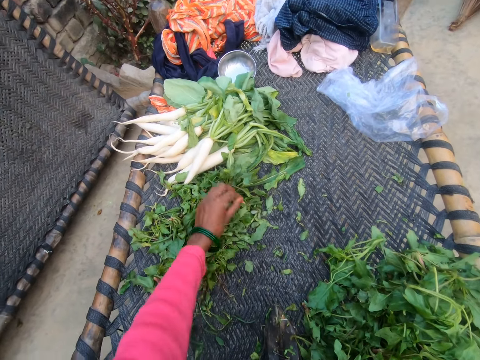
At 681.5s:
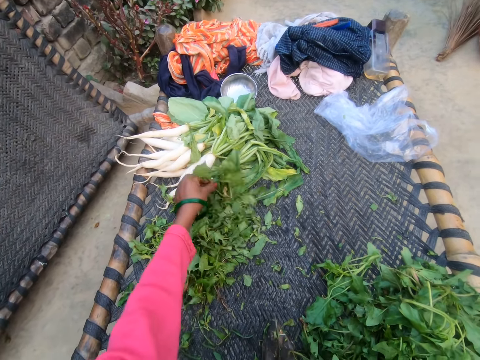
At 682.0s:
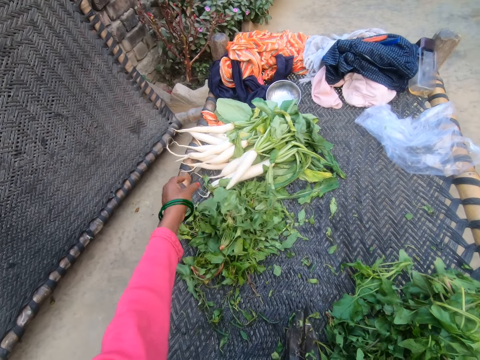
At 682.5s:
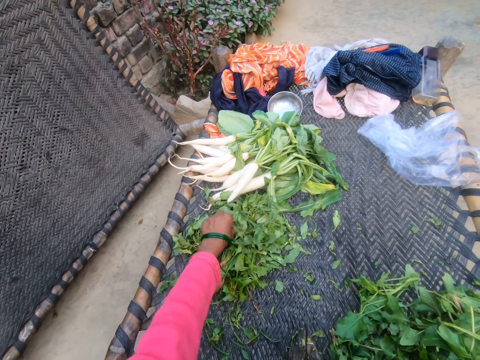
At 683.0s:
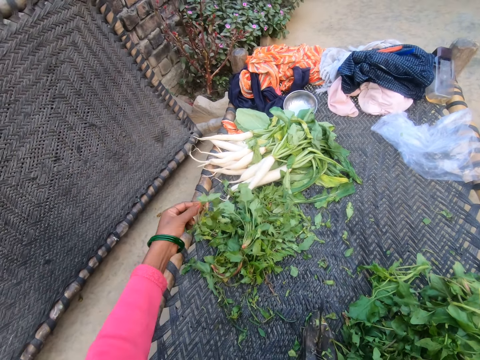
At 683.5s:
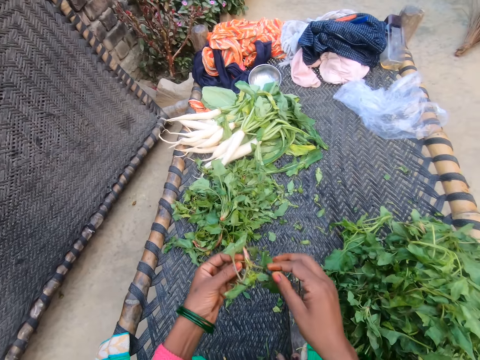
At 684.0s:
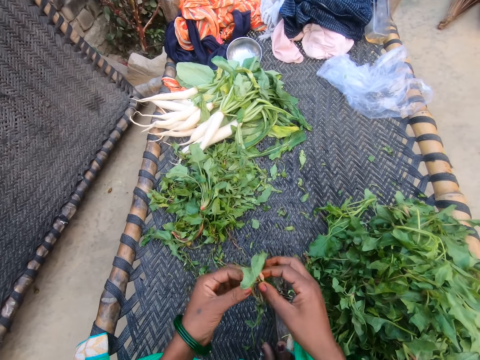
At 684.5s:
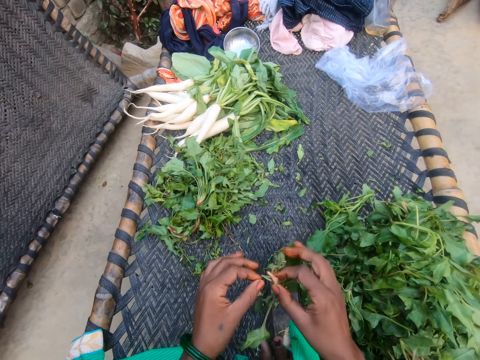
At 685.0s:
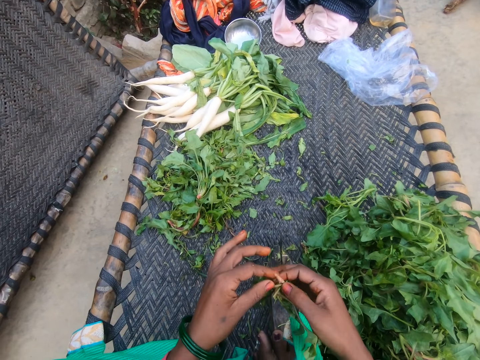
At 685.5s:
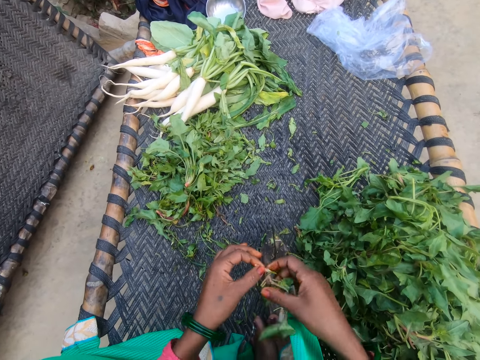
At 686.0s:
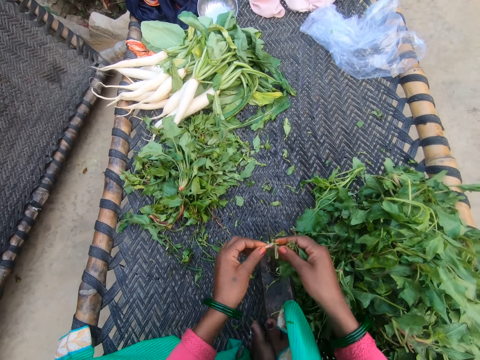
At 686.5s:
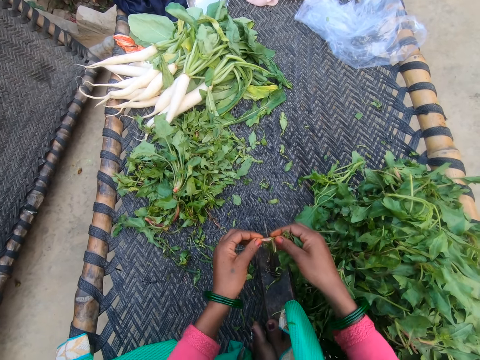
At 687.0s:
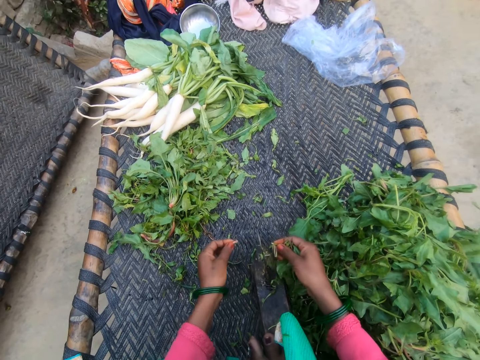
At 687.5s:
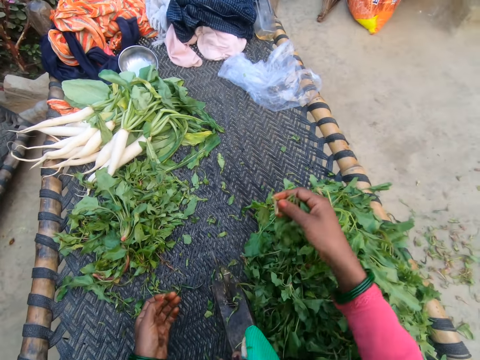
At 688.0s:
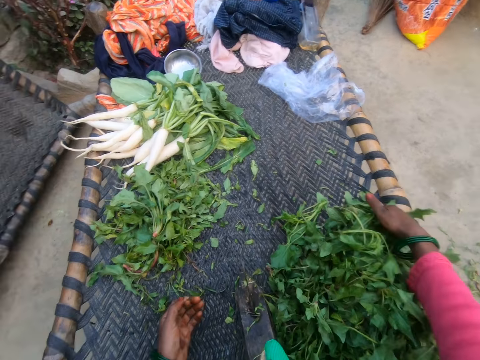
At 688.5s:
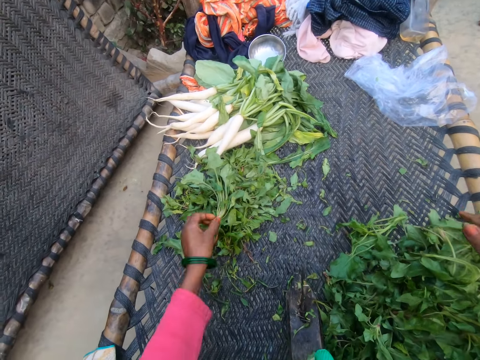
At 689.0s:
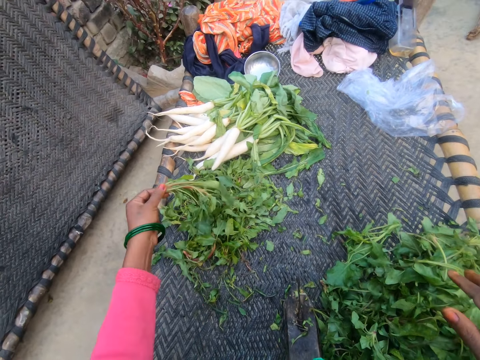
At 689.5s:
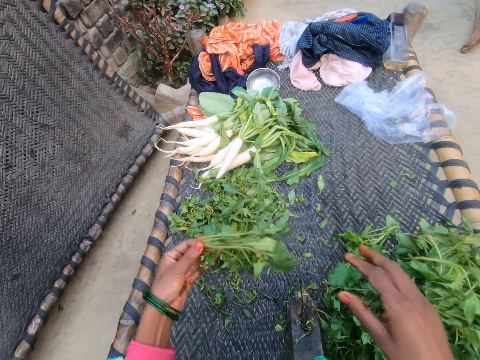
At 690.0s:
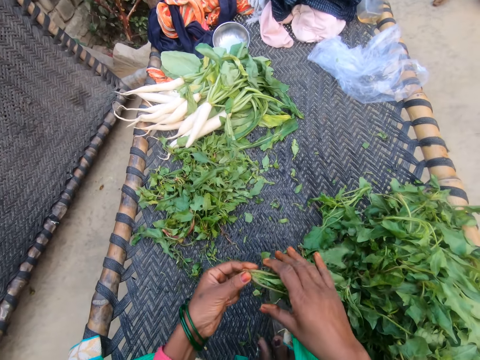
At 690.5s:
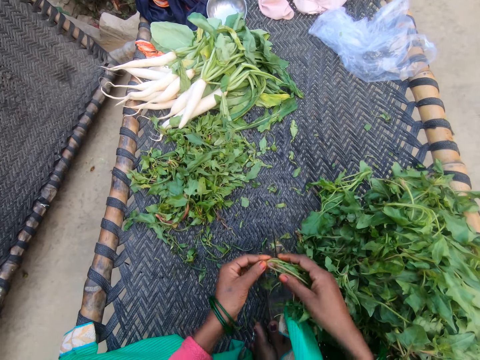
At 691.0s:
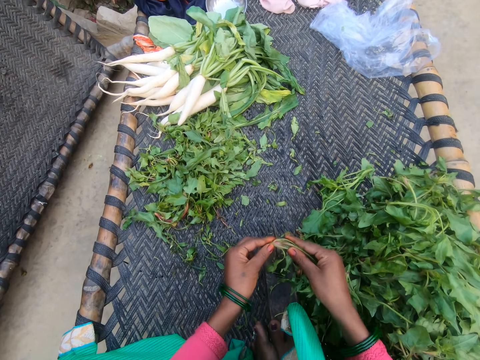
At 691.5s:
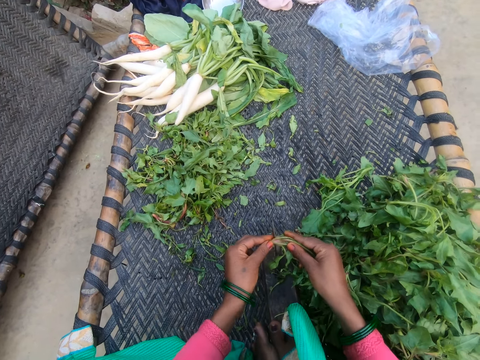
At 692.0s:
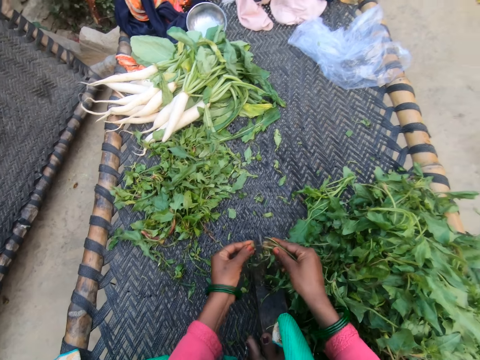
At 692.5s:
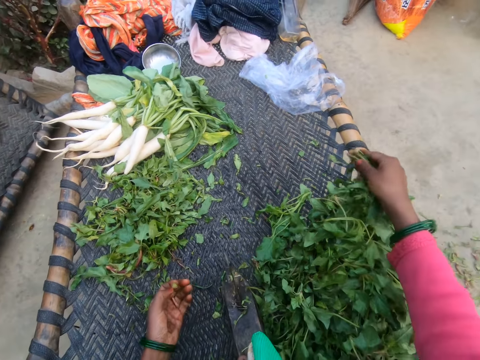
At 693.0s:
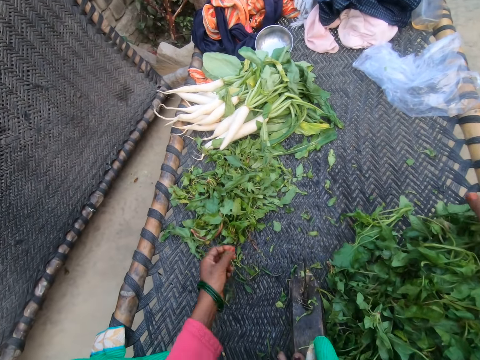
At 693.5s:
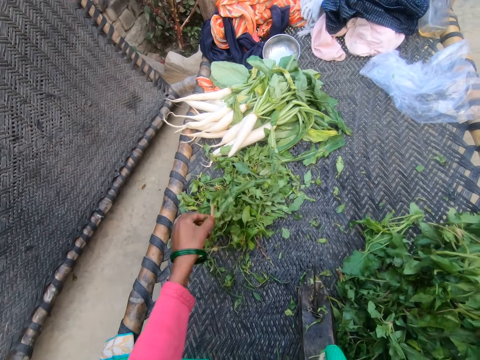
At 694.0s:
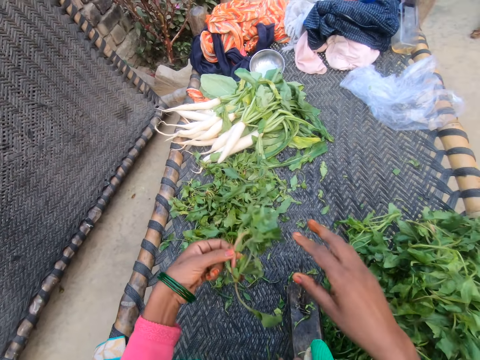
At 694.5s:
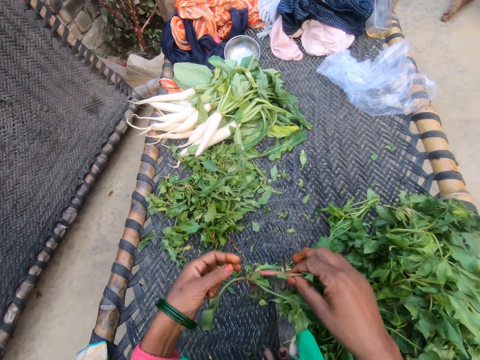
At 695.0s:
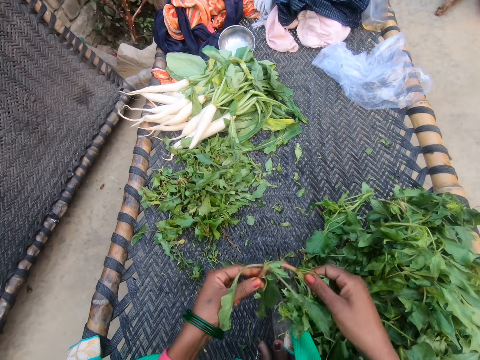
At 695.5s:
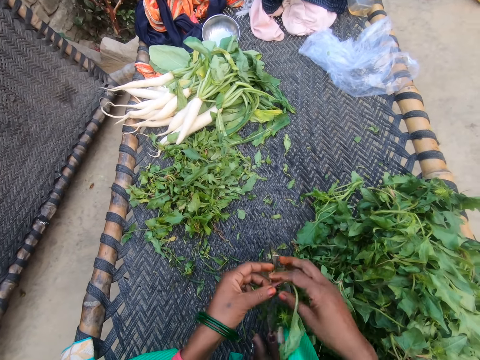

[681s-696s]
The camera wearer picks a vegetable from the bunch of vegetables. They cut the stem of the vegetable with the slicer. They drop the vegetable on the chair with other vegetables. They pick a vegetable from the bunch of vegetables. They cut the stem of the vegetable with the slicer. They drop the vegetable on the chair with other vegetables. They pick a vegetable from the bunch of vegetables.

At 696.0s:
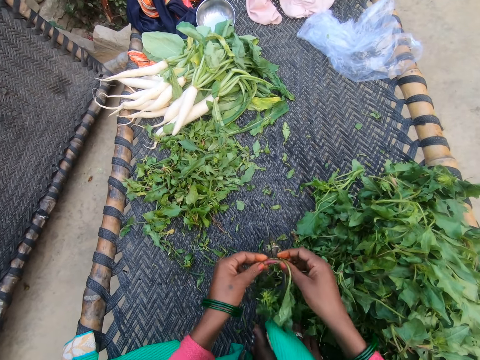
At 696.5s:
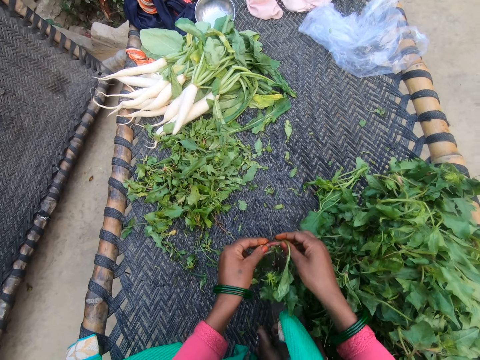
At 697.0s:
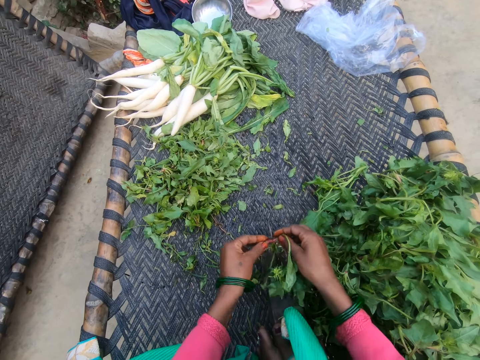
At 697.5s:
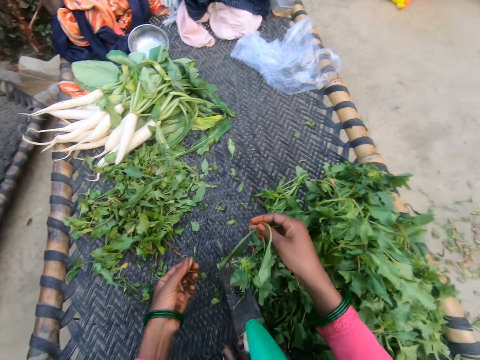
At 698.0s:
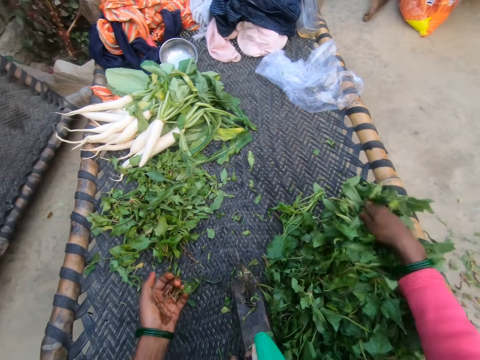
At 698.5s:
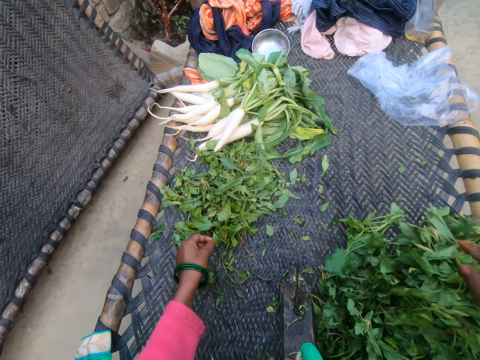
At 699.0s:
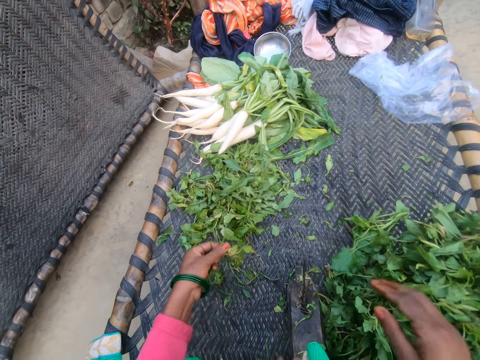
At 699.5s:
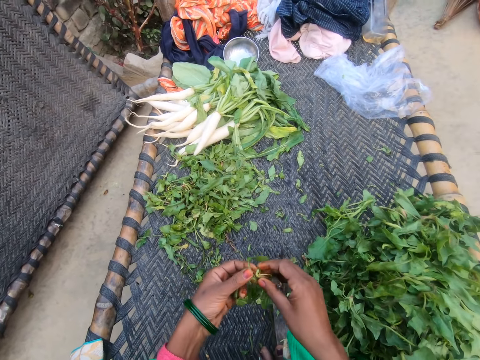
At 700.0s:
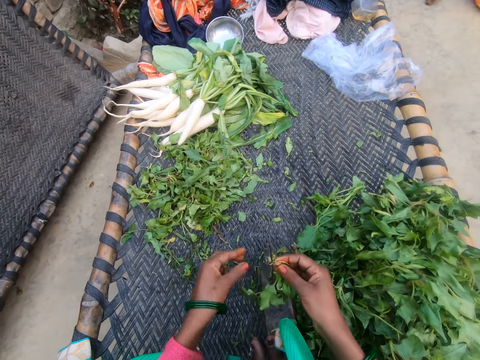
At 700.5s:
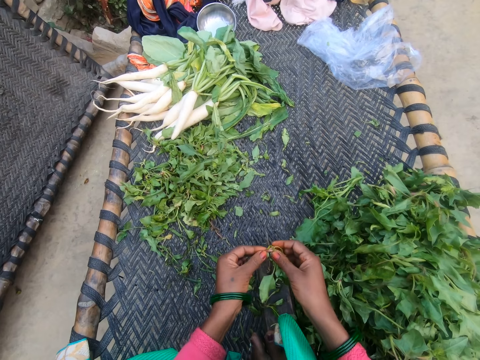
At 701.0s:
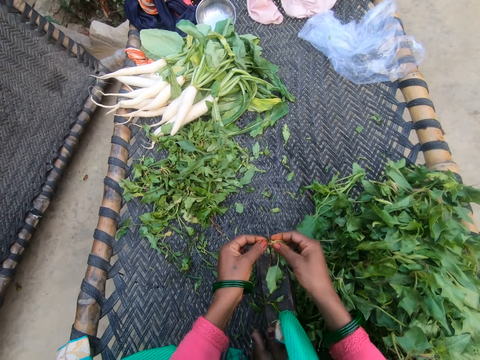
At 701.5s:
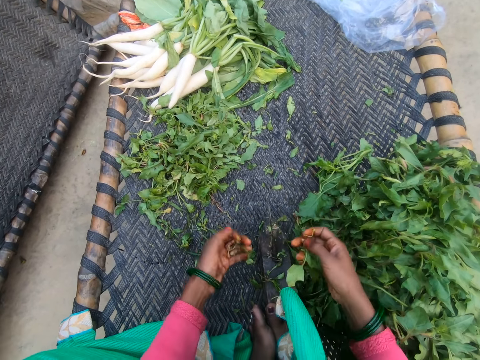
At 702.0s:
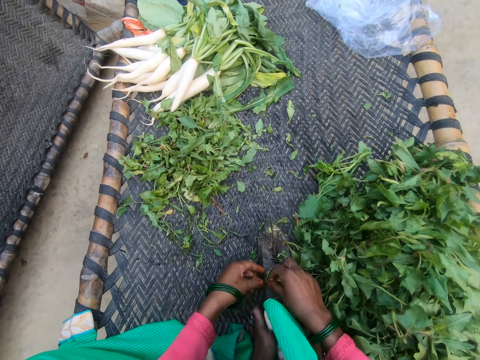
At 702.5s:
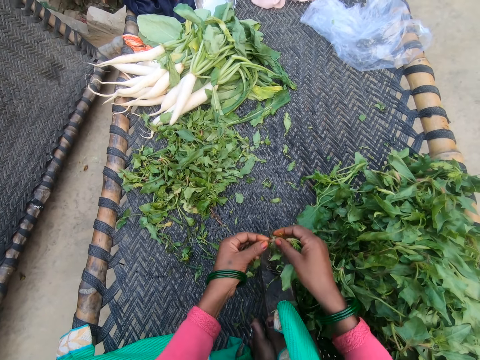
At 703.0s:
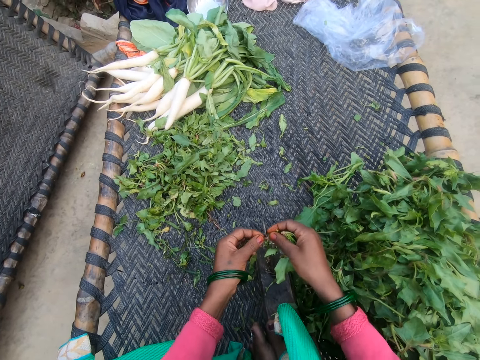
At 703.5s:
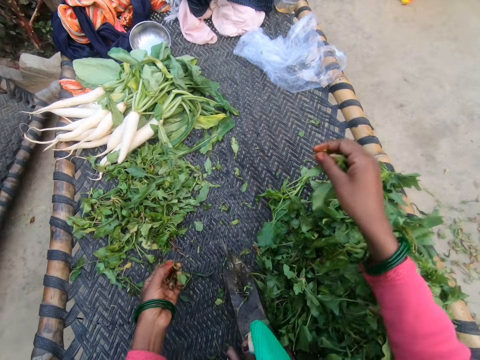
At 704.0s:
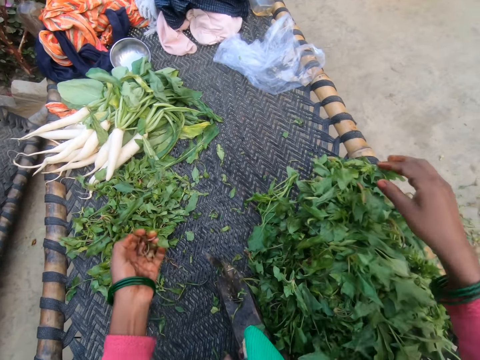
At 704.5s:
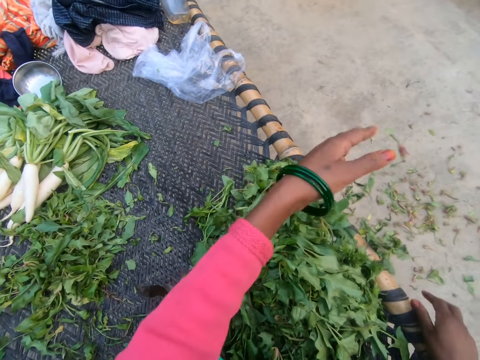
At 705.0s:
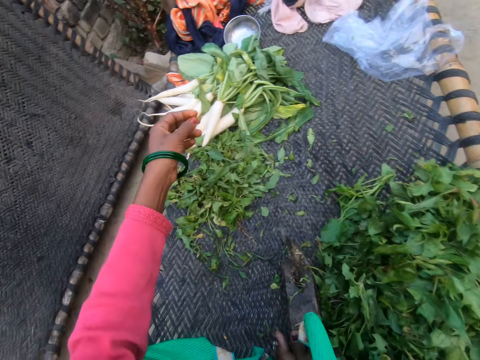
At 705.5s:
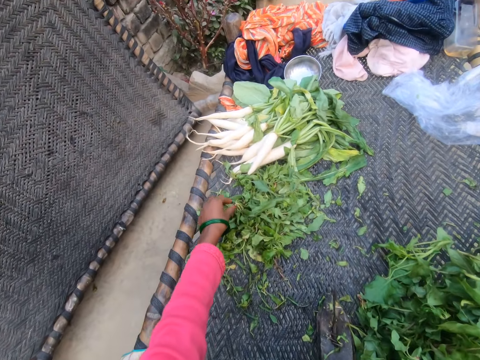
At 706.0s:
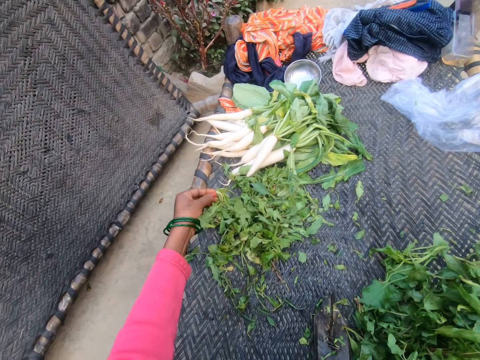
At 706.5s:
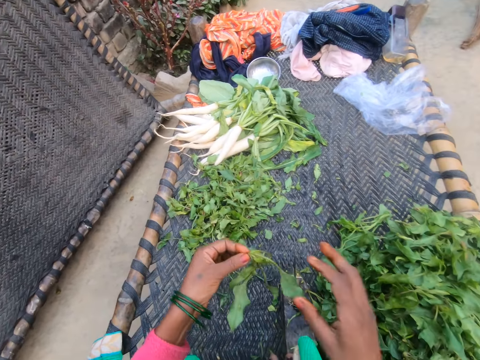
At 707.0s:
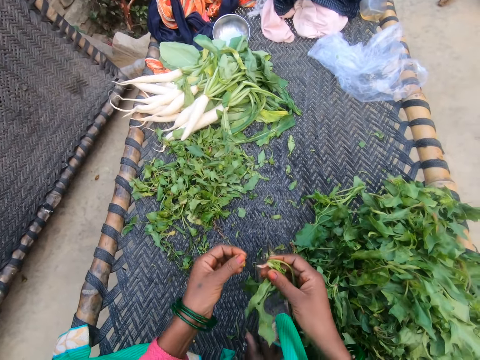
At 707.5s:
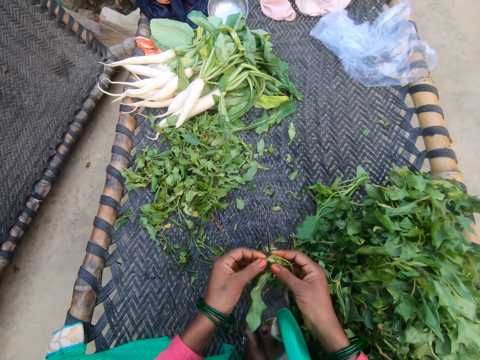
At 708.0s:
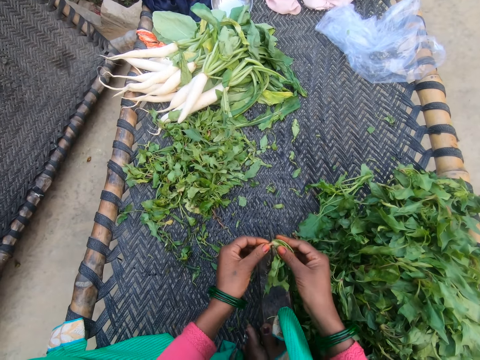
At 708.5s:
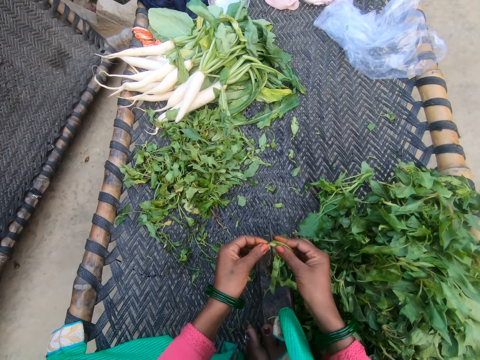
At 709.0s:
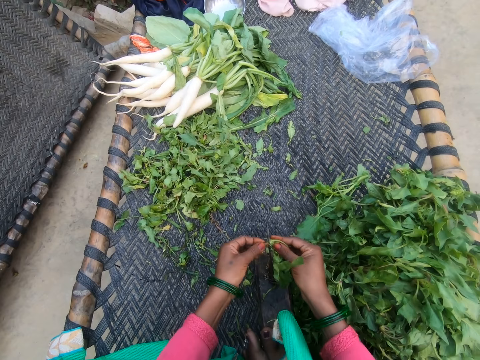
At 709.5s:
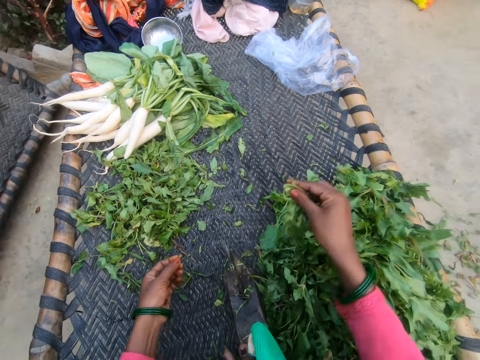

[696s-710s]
The camera wearer cuts the stem of the vegetable with the slicer. She drops the vegetable on the chair with other vegetables. She picks a vegetable from the bunch of vegetables. She cuts the stem of the vegetable with the slicer. She picks a vegetable from the slicer. She cuts the stem of the vegetable with the slicer. She drops the vegetable on the chair with other vegetables. She pours dirt from her hand to the floor. She throws the stem on the road. She picks a vegetable from the bunch of vegetables. She cuts the stem of the vegetable with the slicer.
